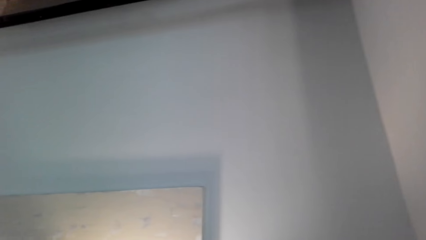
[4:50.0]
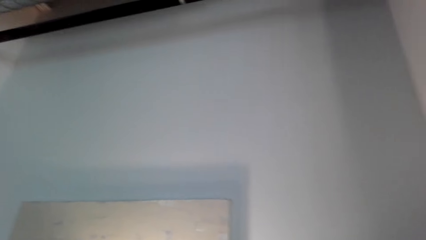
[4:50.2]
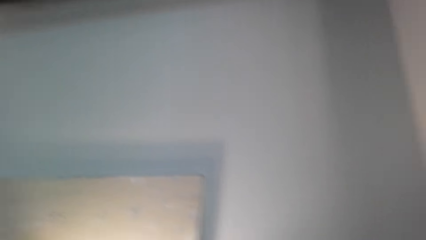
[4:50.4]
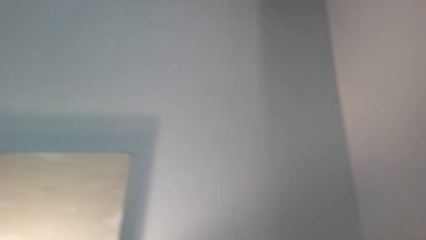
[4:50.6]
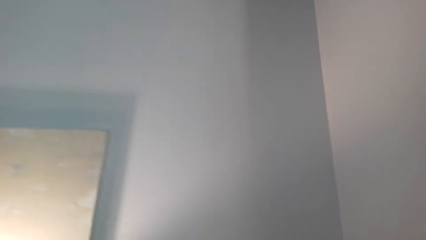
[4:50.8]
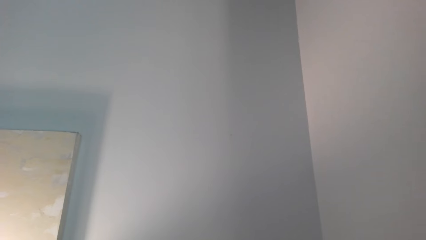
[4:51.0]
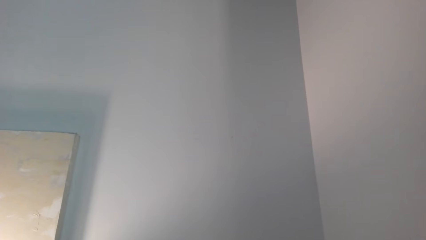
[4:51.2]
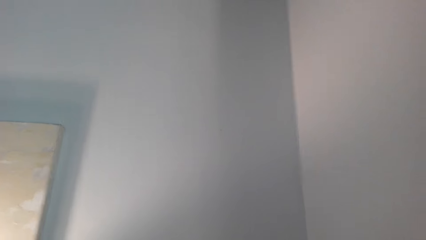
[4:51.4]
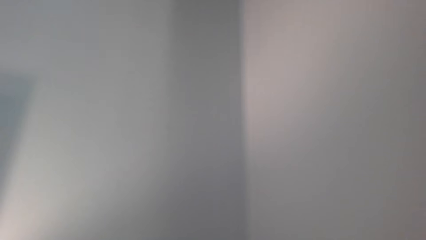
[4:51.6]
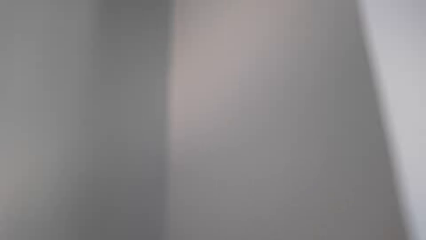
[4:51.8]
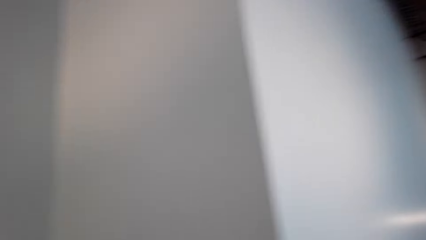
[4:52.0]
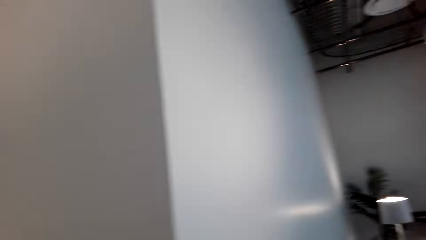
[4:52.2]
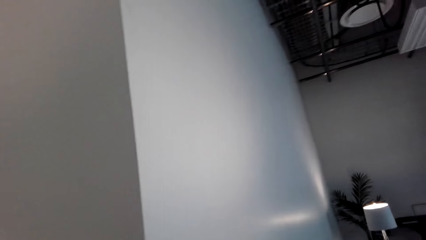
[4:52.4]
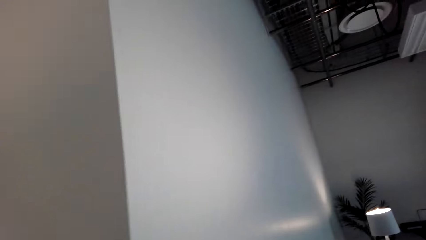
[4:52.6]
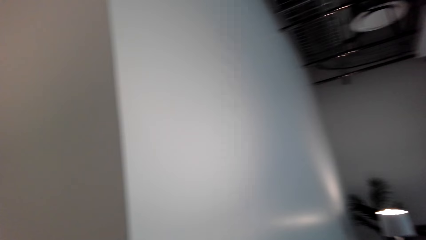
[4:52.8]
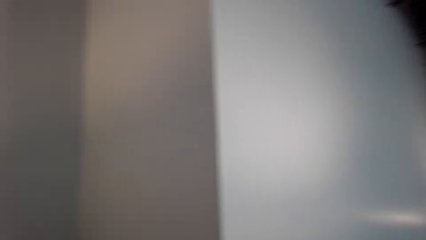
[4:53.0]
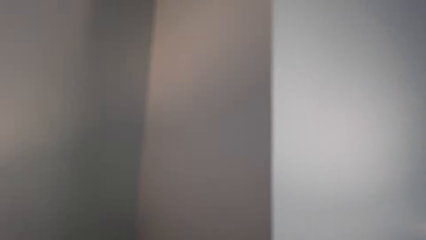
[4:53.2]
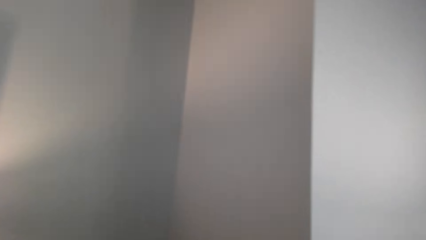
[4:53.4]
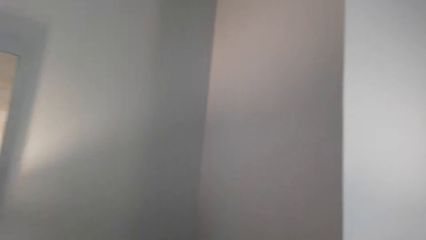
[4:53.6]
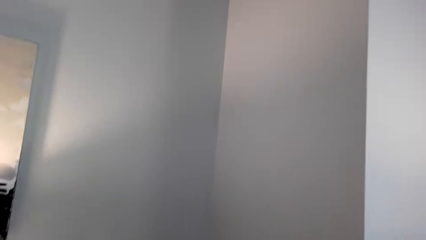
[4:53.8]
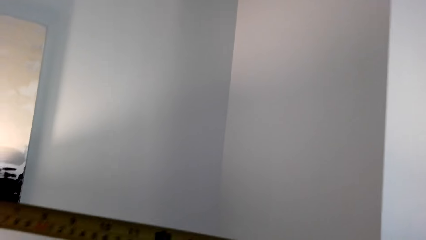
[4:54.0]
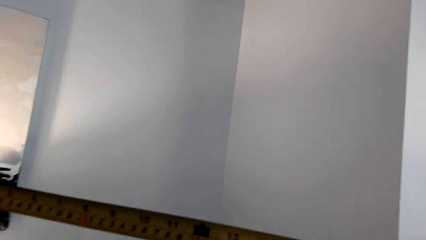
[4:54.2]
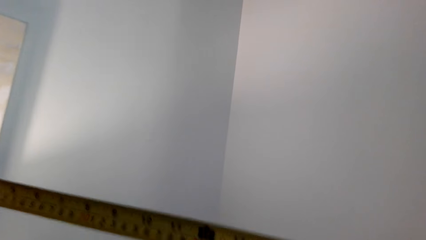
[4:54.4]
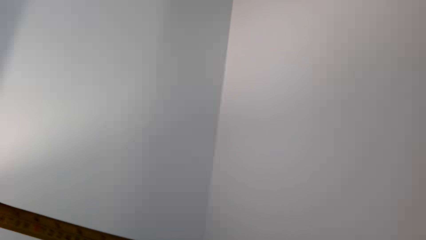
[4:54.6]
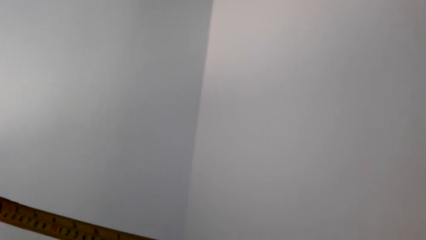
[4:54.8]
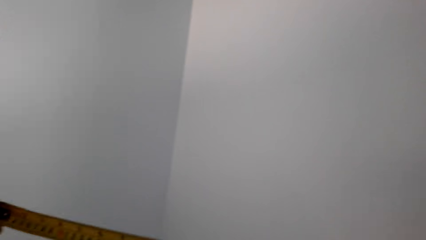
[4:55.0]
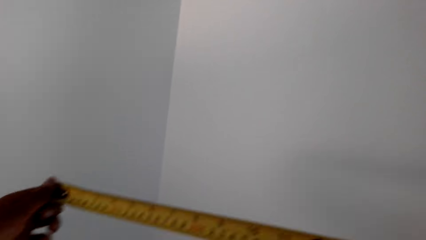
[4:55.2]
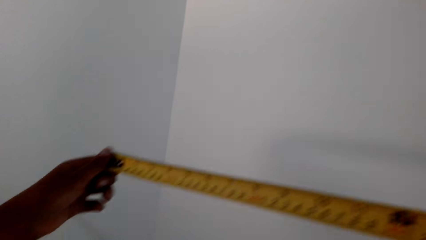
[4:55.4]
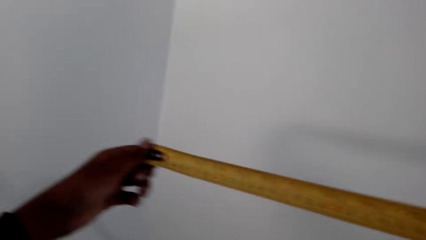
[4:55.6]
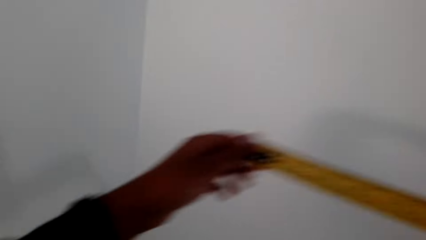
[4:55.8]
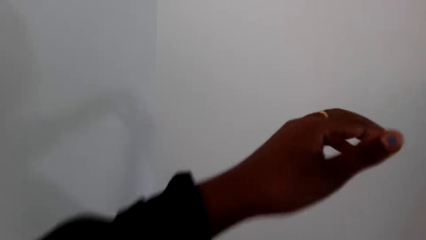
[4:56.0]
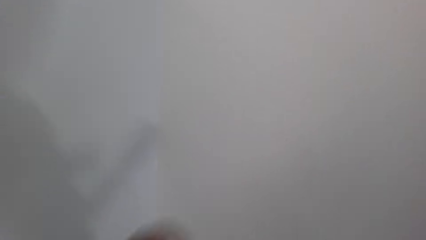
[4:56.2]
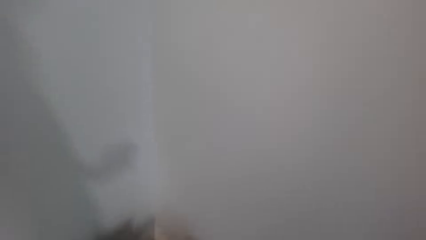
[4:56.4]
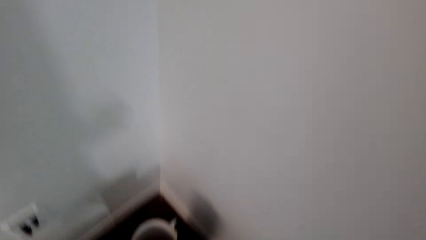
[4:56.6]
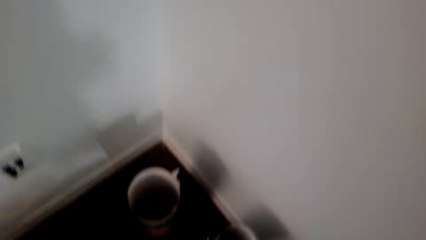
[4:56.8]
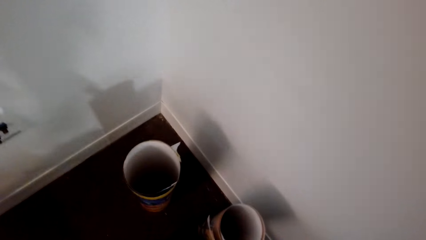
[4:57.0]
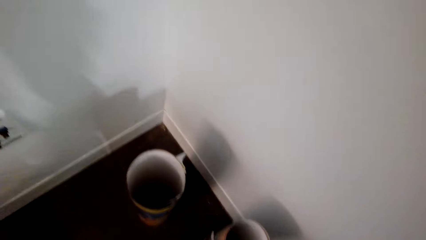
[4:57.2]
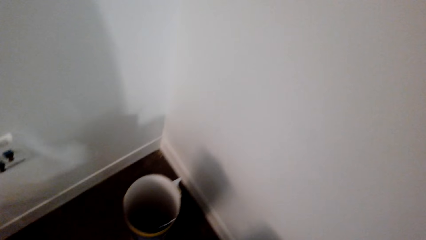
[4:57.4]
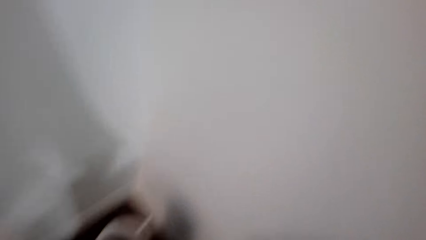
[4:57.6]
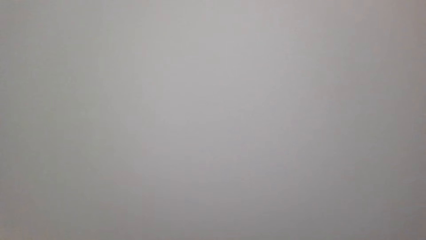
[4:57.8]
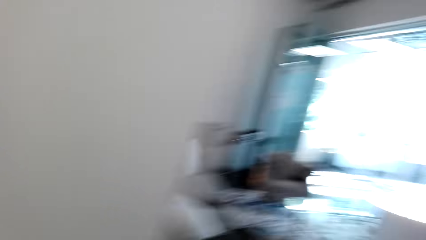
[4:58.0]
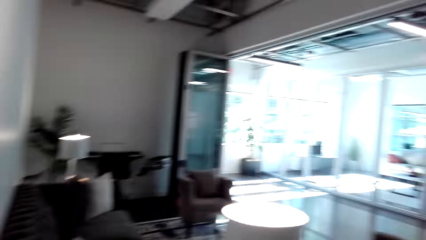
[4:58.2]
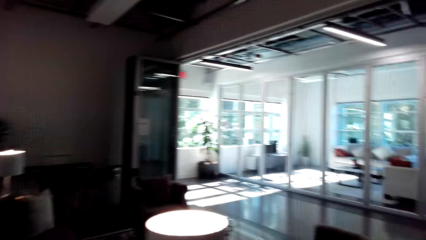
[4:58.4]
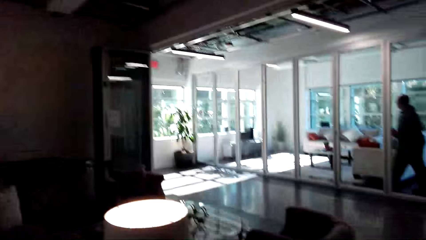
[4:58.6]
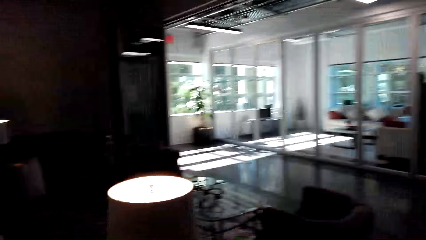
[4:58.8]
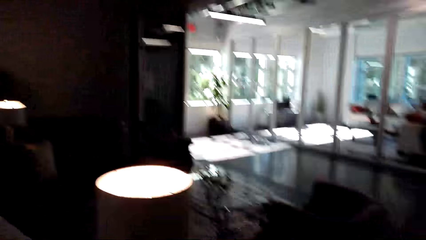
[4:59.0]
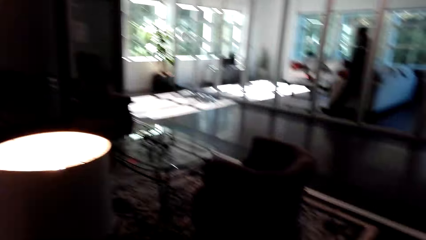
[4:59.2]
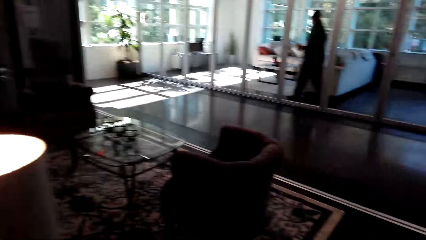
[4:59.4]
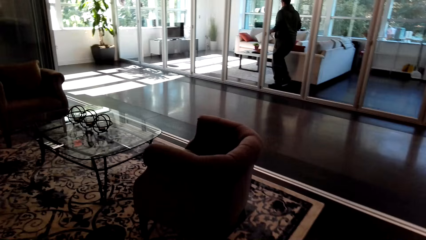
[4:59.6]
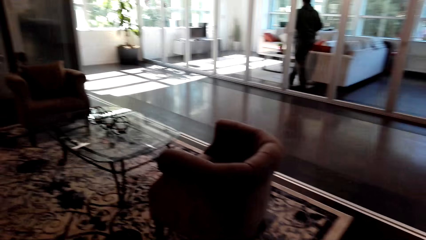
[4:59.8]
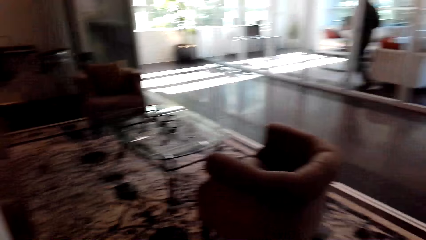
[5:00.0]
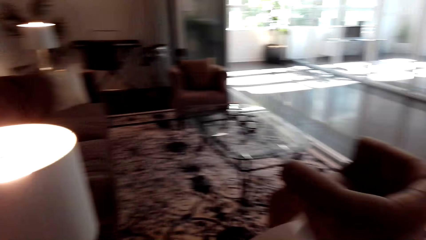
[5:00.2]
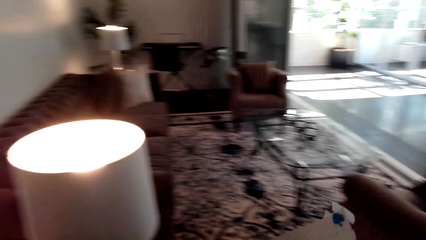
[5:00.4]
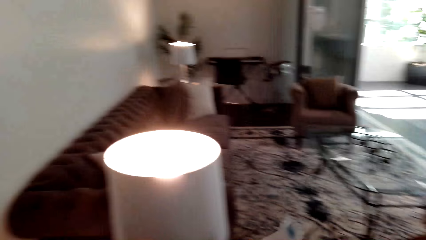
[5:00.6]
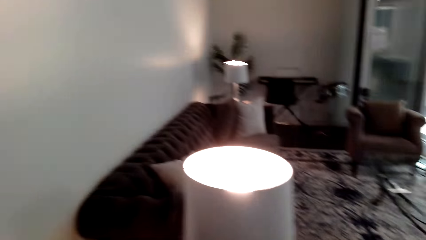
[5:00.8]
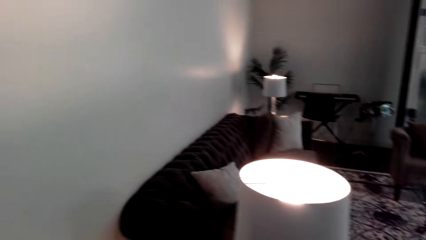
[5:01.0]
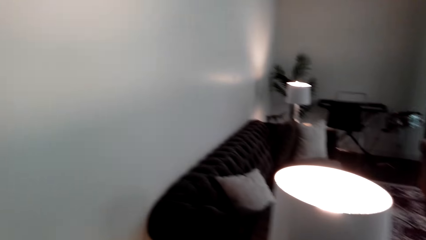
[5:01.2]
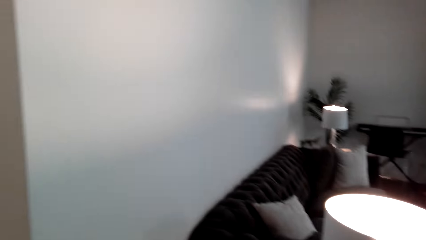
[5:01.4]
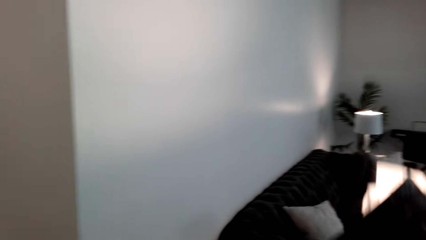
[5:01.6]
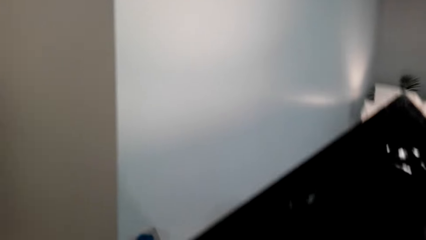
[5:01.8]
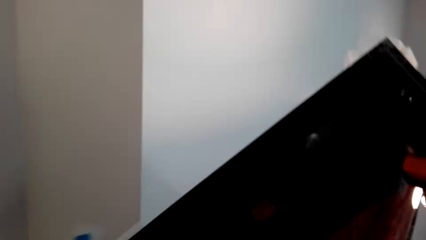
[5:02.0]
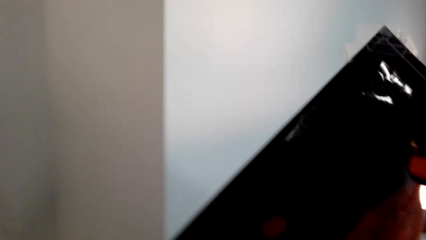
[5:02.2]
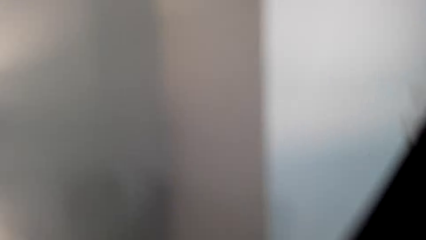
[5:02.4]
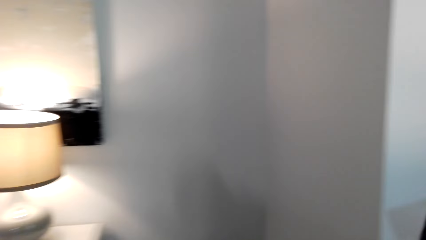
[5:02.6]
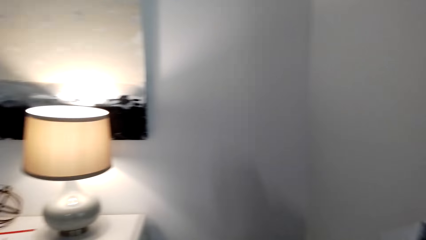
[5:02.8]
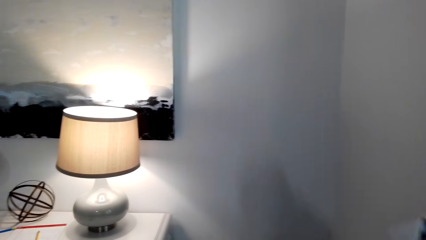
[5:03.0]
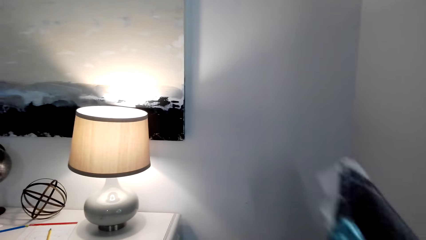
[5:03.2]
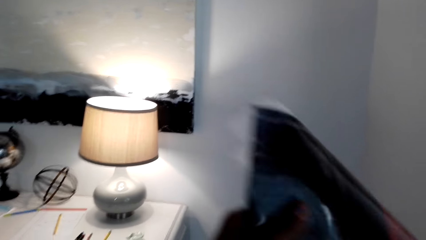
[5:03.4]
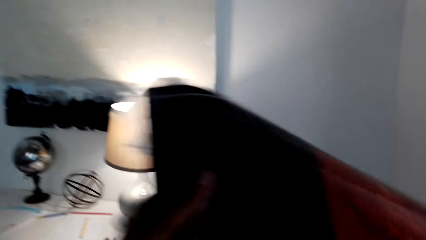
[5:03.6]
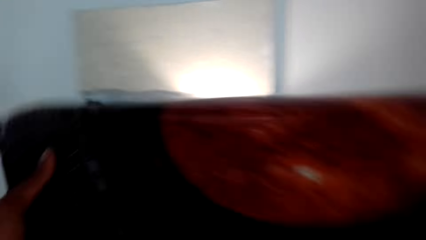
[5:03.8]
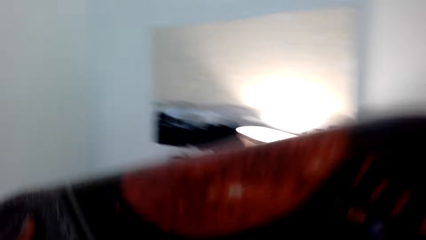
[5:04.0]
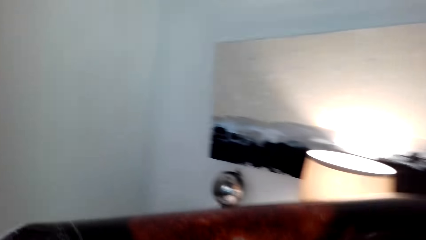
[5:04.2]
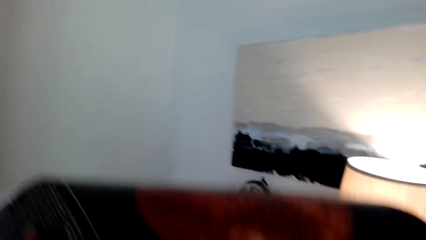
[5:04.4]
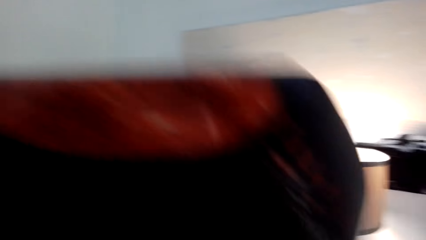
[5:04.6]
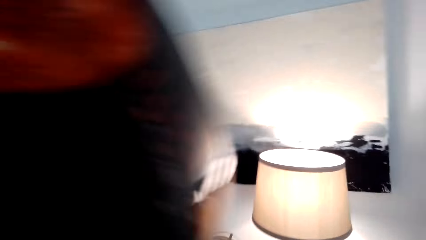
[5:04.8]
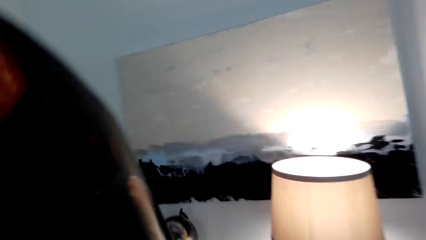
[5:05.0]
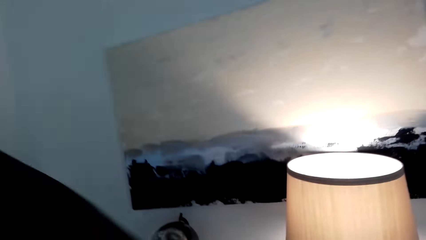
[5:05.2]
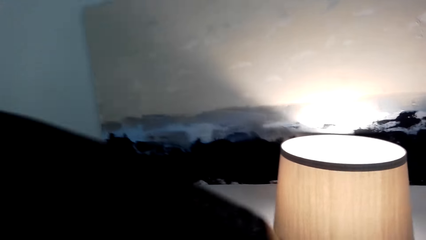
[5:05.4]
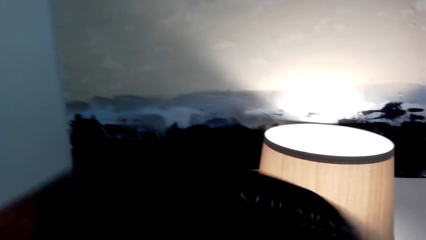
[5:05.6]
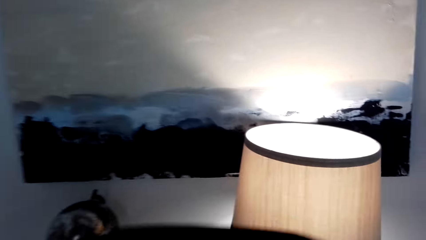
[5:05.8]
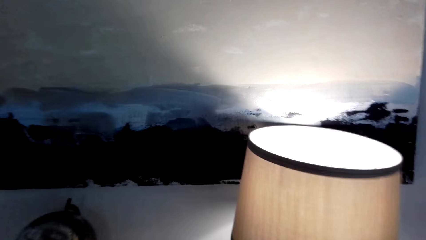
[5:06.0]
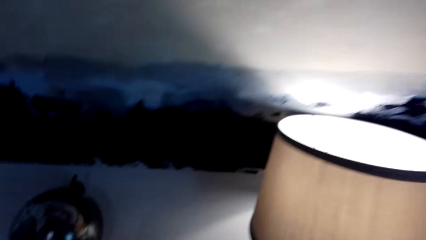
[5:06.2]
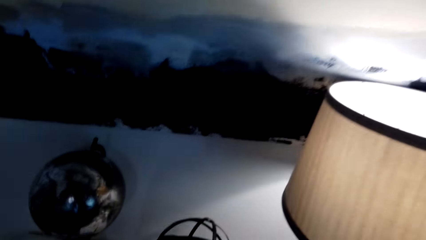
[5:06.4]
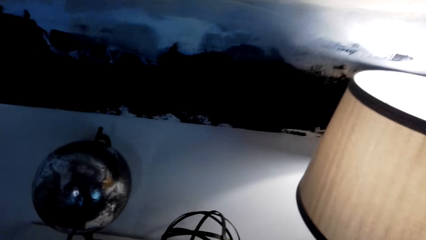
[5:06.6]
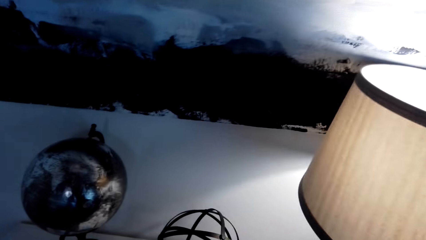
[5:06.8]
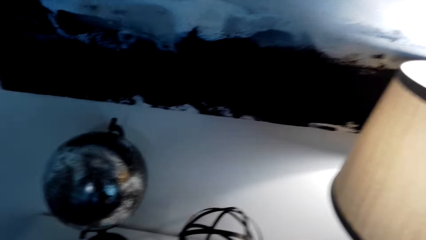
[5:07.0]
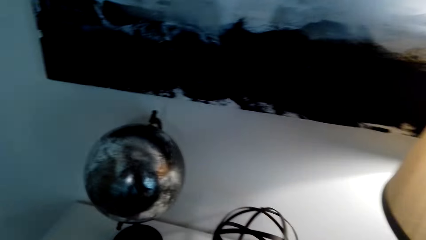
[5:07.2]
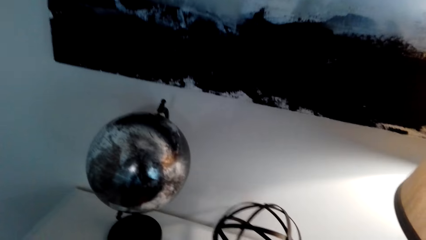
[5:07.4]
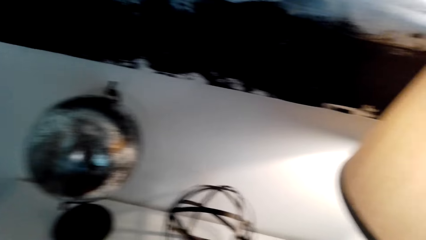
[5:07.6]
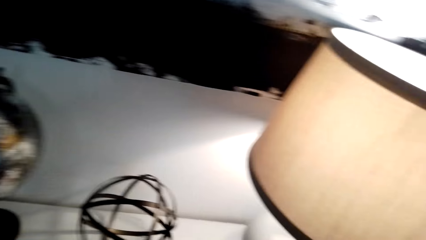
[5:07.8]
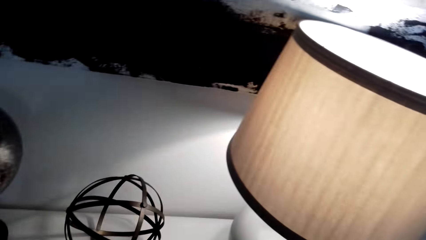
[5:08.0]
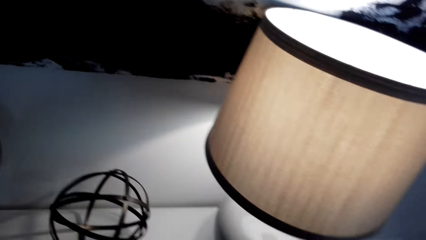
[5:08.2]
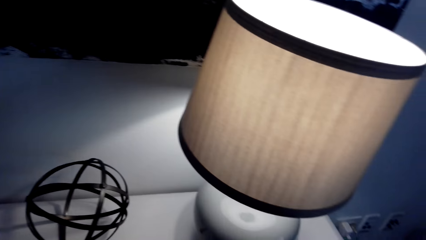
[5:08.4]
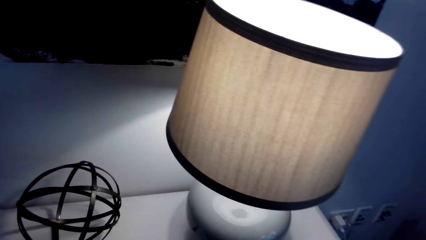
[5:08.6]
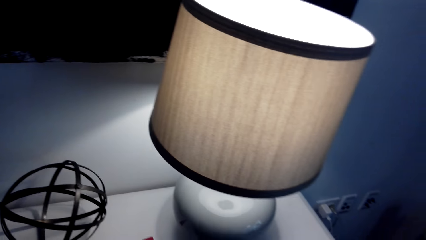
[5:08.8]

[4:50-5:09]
A person converses with the camera wearer. The camera wearer converses with the person. They pull the tape measure. They measure the wall. The person converses with the camera wearer. The camera wearer converses with the person. They move around. They turn around. They hold a poster. They converse with the person. The person converses with the camera wearer. The camera wearer places the poster on the drawer cabinet.
